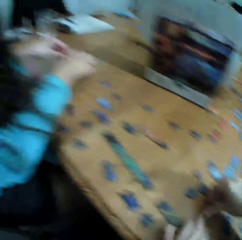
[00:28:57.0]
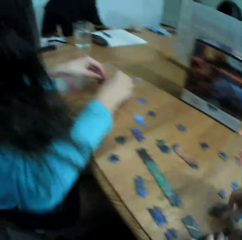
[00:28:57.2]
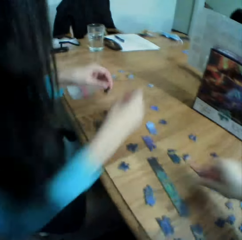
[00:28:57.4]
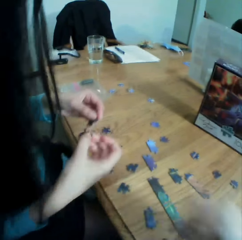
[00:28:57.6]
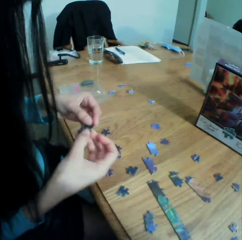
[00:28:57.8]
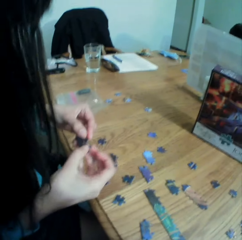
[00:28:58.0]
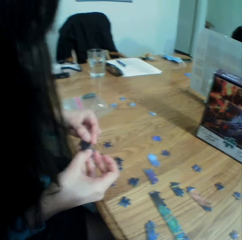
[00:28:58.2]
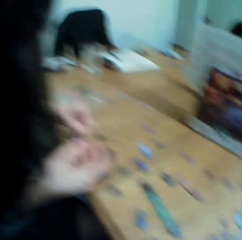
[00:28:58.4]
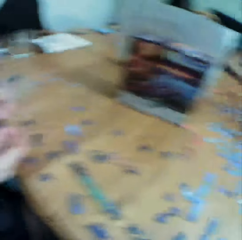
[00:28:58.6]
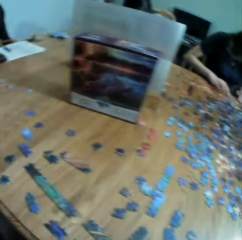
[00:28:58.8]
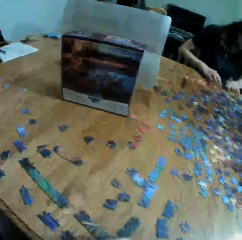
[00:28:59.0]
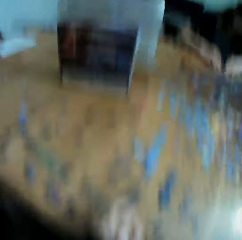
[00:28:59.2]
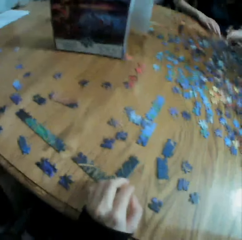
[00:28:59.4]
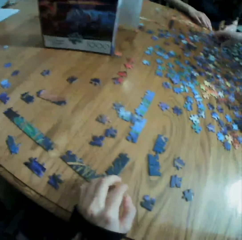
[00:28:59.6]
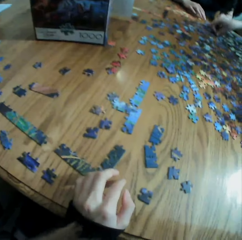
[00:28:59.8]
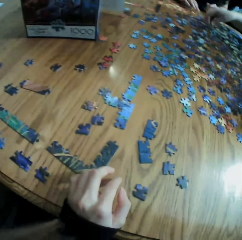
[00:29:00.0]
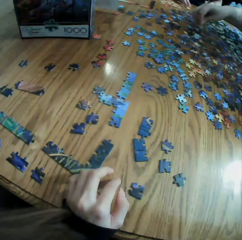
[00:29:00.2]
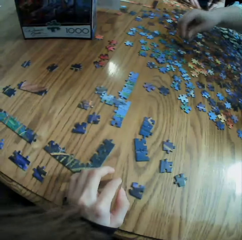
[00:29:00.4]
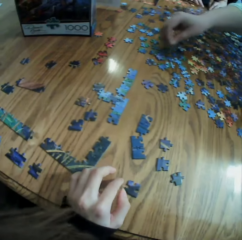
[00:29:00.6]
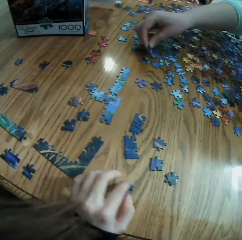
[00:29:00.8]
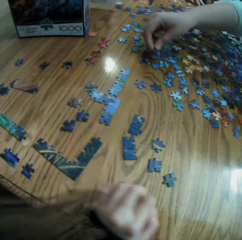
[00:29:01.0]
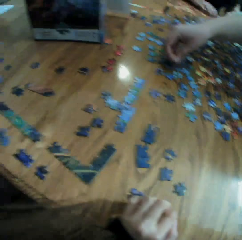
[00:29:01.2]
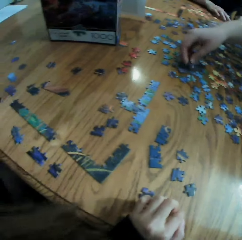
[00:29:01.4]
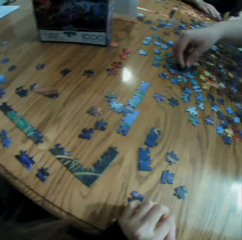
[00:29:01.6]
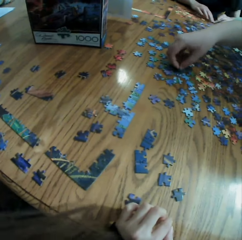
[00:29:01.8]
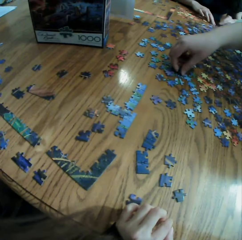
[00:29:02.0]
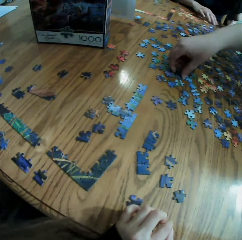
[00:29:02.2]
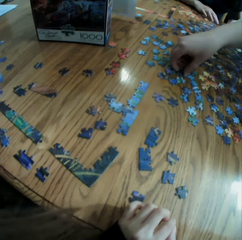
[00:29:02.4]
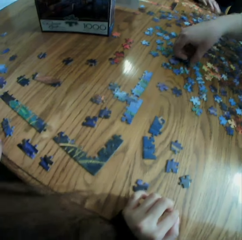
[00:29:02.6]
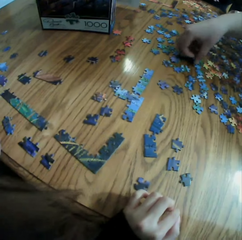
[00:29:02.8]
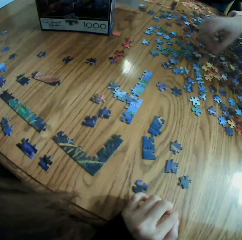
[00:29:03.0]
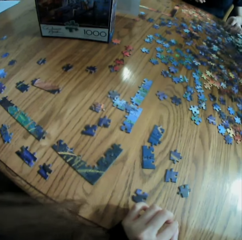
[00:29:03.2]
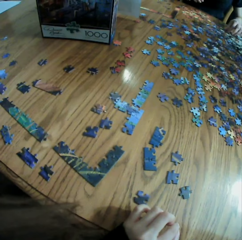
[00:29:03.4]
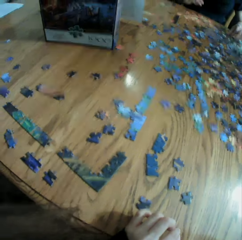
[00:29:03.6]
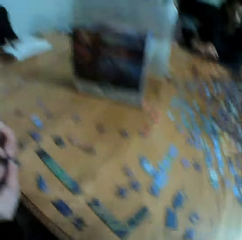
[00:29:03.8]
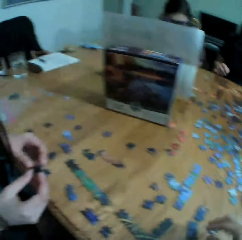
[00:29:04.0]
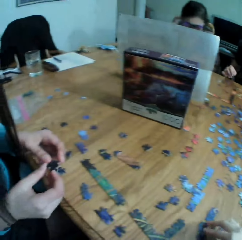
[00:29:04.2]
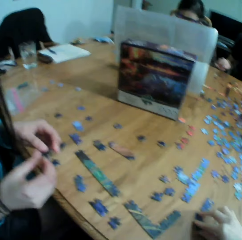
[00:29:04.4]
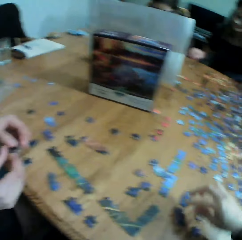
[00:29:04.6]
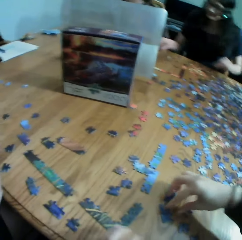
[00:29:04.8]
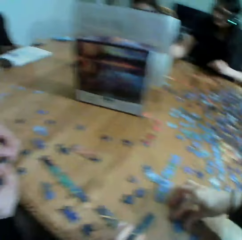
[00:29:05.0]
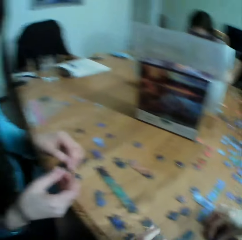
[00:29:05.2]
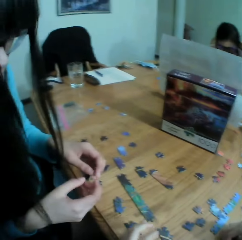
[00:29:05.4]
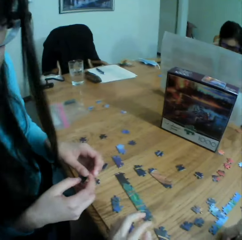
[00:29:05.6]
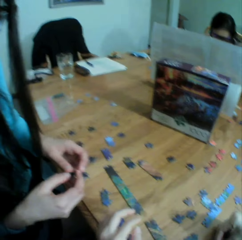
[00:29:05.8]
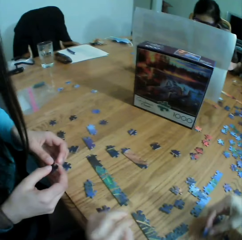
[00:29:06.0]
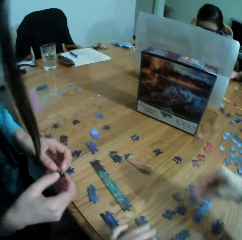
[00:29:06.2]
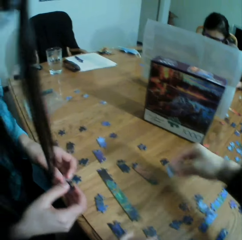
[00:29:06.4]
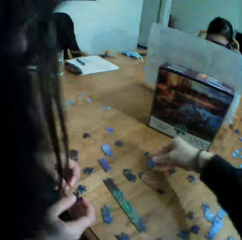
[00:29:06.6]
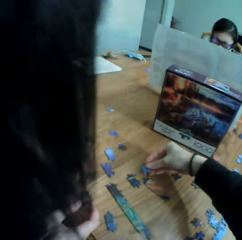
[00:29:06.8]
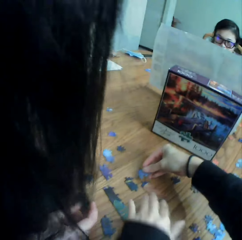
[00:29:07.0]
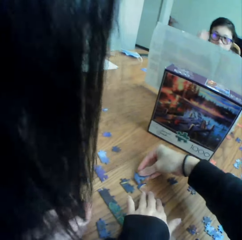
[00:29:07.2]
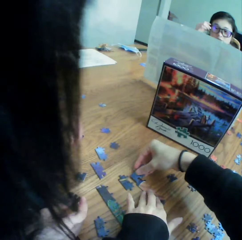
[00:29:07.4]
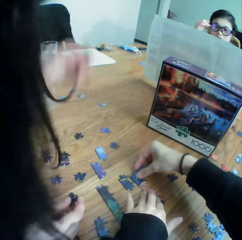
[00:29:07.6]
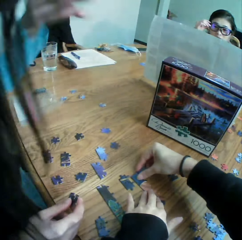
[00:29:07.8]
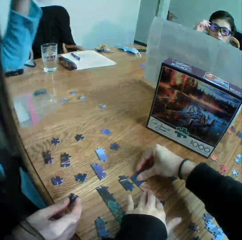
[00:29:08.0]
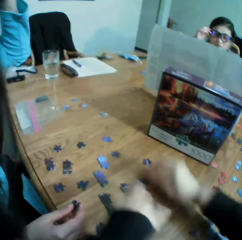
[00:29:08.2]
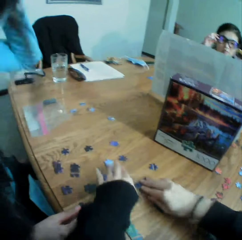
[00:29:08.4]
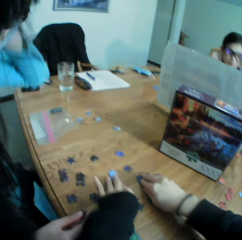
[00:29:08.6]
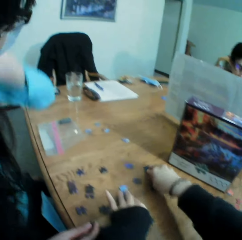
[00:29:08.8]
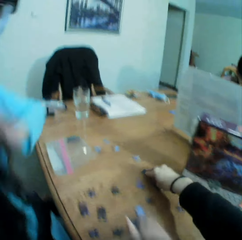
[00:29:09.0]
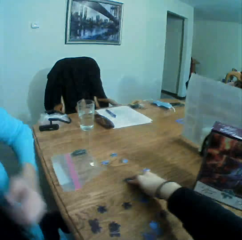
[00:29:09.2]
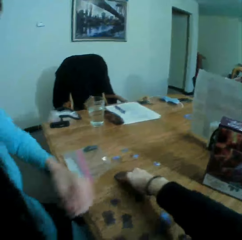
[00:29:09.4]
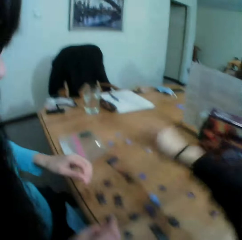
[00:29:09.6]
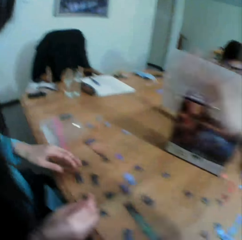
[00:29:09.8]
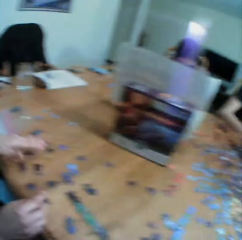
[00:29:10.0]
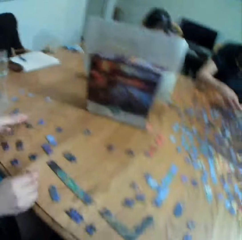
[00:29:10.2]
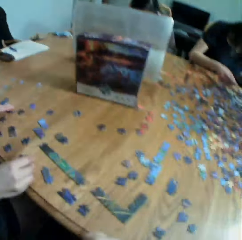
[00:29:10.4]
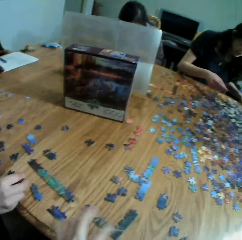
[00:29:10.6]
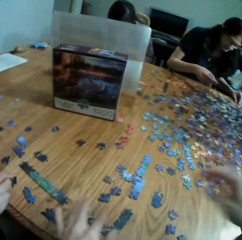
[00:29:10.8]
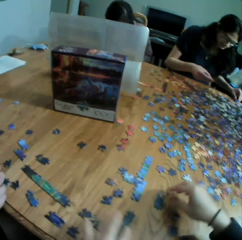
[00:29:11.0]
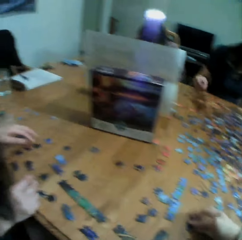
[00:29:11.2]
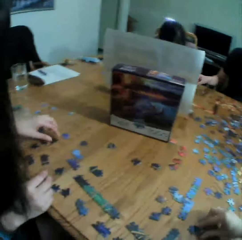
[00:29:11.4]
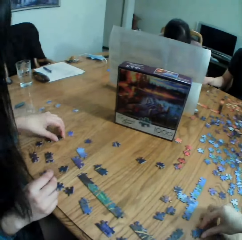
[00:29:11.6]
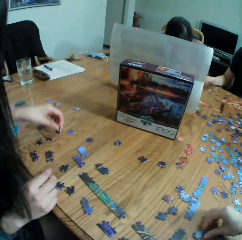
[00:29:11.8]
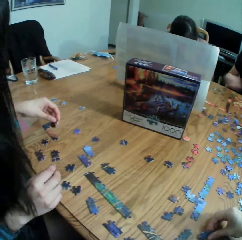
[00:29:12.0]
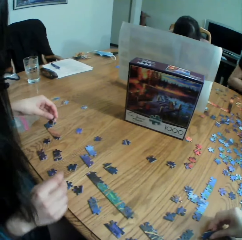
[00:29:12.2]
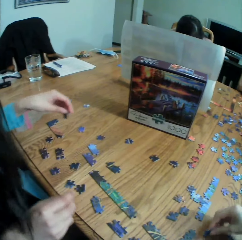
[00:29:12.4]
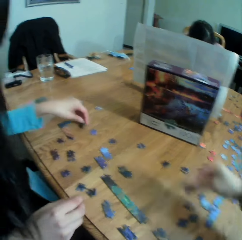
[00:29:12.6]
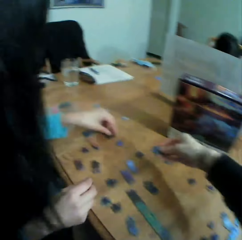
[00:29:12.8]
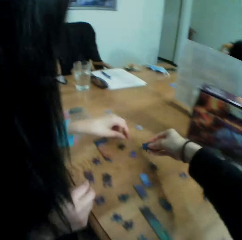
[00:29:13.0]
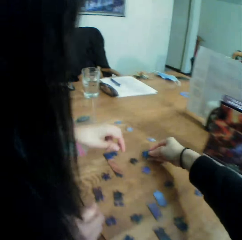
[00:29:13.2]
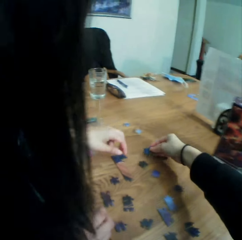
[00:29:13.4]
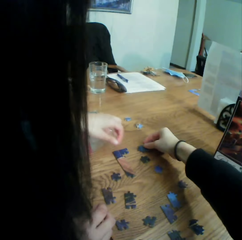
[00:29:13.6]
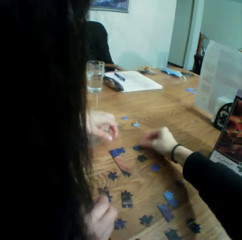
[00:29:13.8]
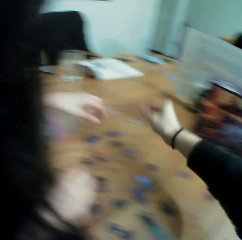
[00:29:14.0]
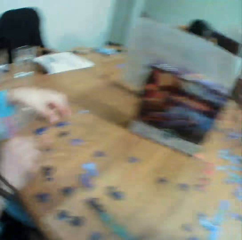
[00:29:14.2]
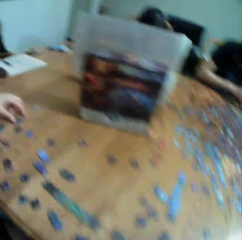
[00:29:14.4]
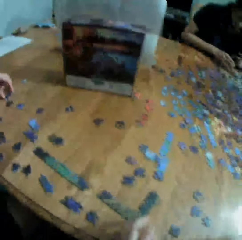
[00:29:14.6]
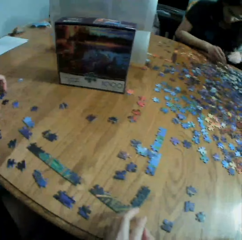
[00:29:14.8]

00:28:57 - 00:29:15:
The camera wearer looks at the puzzle and looks at the table. They take a puzzle and converse with a woman. They play the jigsaw puzzle with the woman, put the puzzle on the table, join the puzzle, and move the puzzles on the table. The woman talks to the camera wearer. The camera wearer looks at the puzzles, picks up a puzzle, and puts the puzzle on the table.

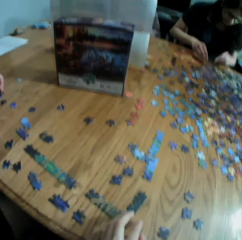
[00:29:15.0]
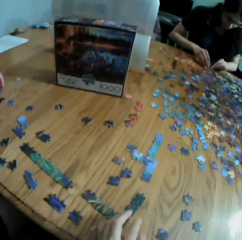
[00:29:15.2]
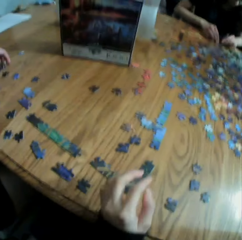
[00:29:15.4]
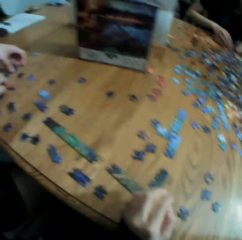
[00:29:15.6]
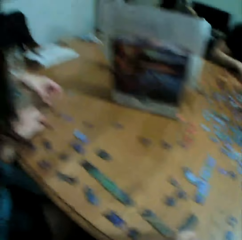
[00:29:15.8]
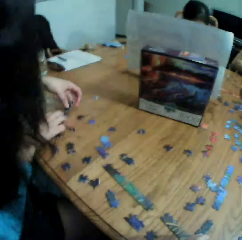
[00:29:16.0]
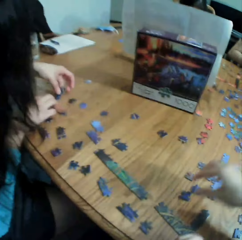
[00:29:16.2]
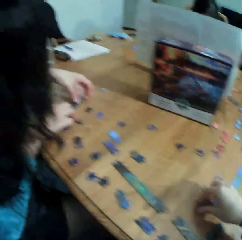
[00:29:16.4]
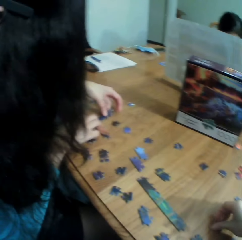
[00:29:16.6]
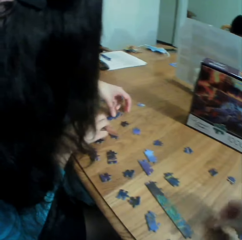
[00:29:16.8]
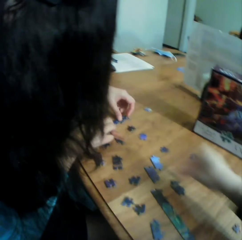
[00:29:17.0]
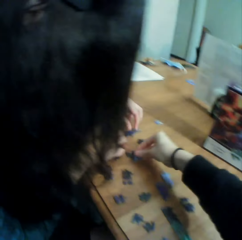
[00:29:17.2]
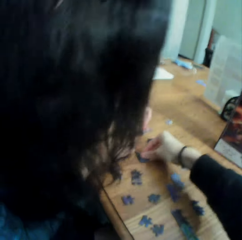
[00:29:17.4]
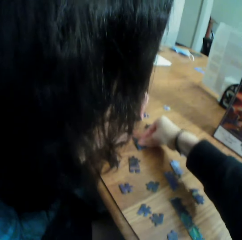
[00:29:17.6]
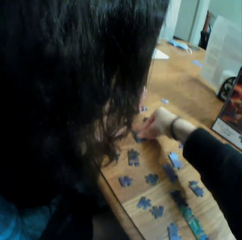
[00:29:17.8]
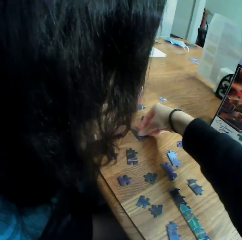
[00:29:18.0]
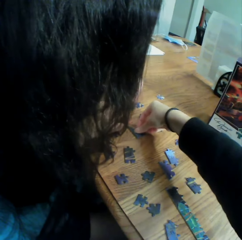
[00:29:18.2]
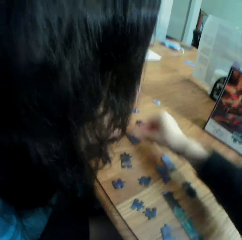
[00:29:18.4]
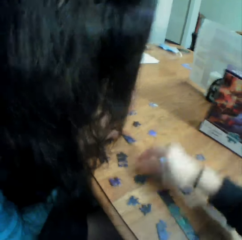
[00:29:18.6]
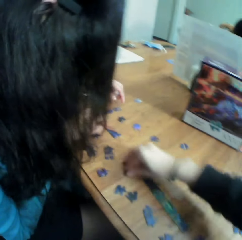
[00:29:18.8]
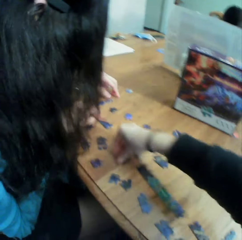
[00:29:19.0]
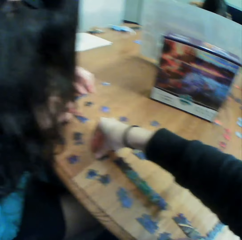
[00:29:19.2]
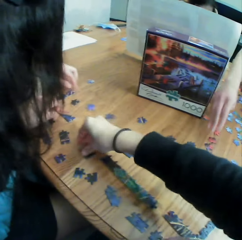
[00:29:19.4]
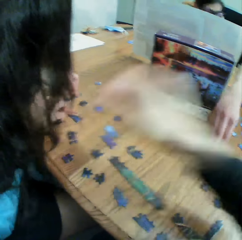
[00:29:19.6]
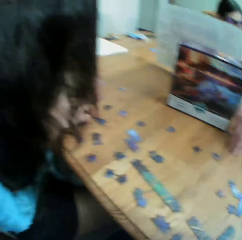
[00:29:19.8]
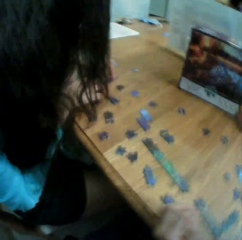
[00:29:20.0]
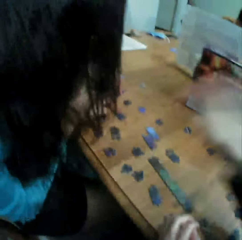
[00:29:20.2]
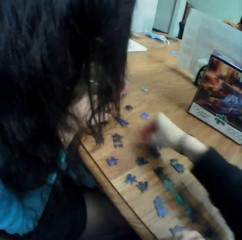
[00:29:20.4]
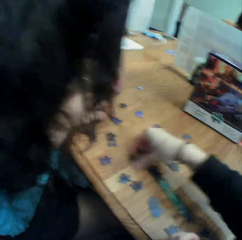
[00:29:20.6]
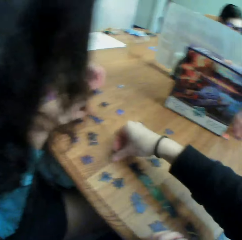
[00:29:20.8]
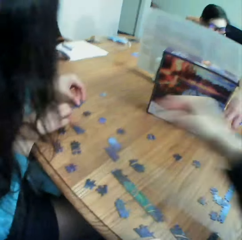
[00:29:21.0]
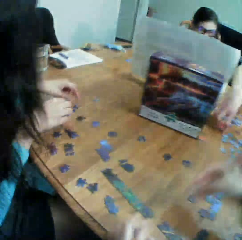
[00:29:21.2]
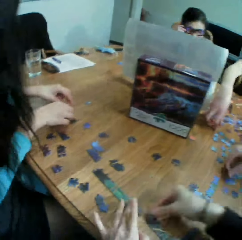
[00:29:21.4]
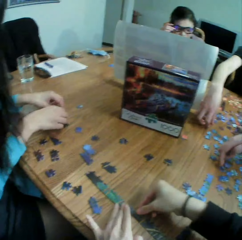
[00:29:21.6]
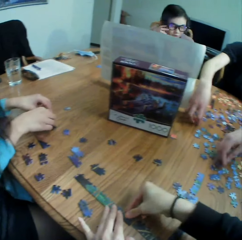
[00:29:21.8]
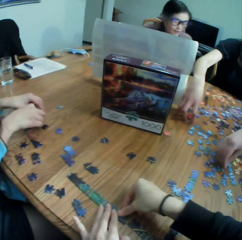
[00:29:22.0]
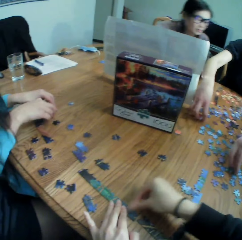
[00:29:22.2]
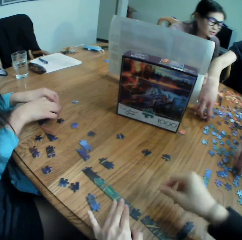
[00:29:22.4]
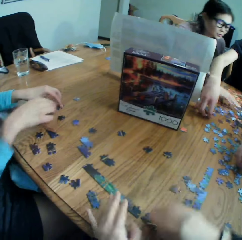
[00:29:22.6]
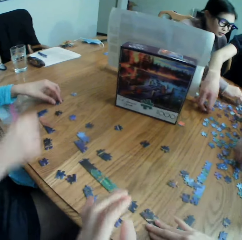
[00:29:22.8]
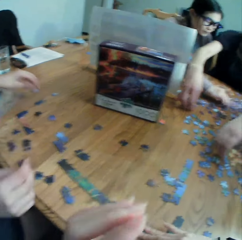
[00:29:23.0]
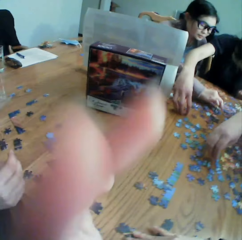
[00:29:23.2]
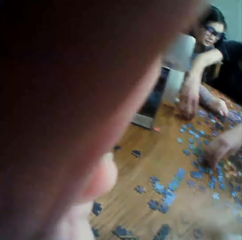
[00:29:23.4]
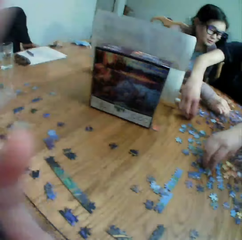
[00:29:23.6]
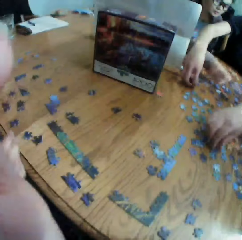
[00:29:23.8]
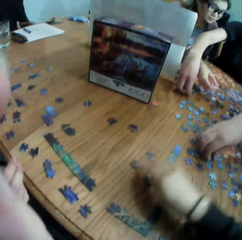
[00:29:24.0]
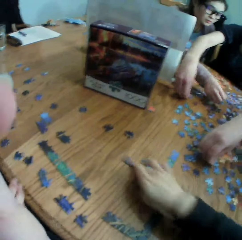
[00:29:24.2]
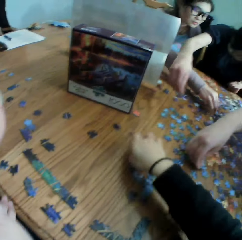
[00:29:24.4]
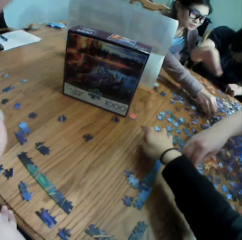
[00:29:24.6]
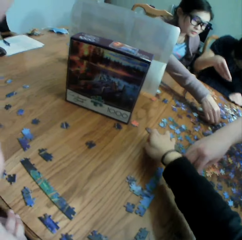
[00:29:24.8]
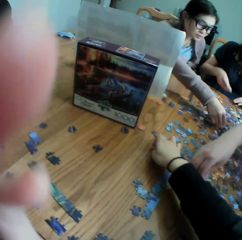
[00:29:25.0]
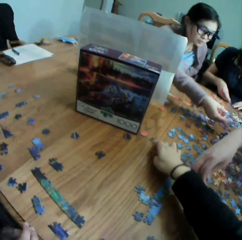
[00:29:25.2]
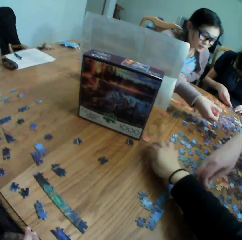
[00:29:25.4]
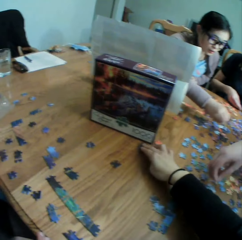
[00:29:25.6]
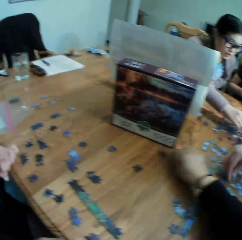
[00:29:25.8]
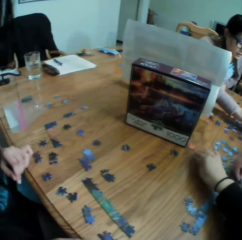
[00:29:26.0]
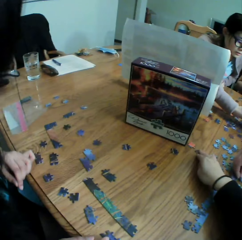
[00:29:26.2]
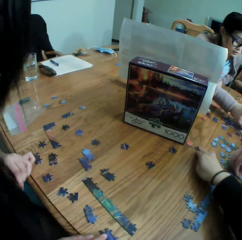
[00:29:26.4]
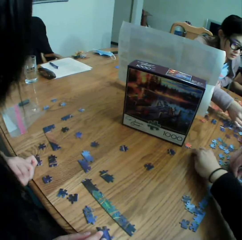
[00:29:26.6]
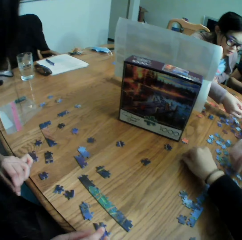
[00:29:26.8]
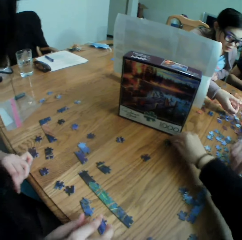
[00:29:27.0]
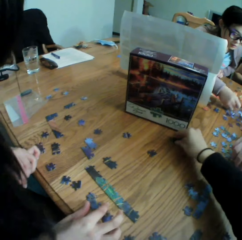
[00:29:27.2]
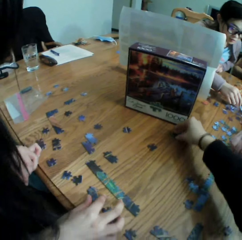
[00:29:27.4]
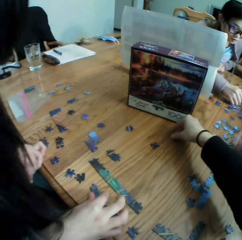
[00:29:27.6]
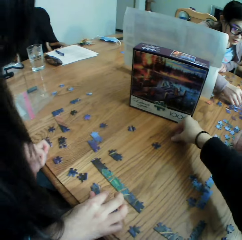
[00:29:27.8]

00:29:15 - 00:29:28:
The camera wearer adjusts the camera. They take the puzzle and put the puzzle on the table. They take the puzzle, touch the camera, take the puzzle, and join the camera. They adjust the camera and move the puzzle on the table. They talk to a woman, point at the puzzle, and move the puzzle on the table.
